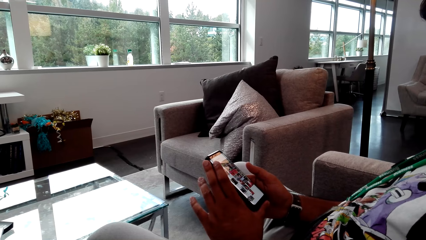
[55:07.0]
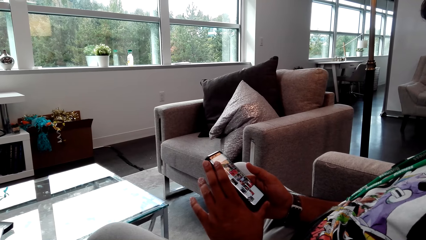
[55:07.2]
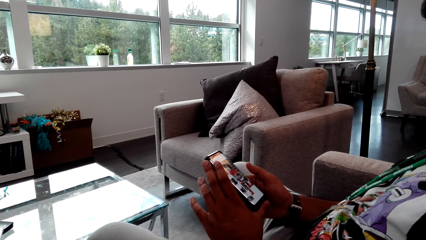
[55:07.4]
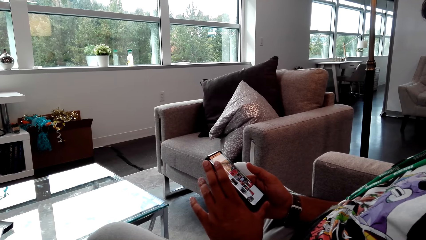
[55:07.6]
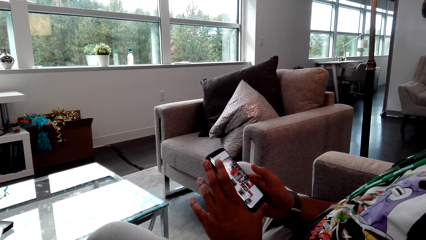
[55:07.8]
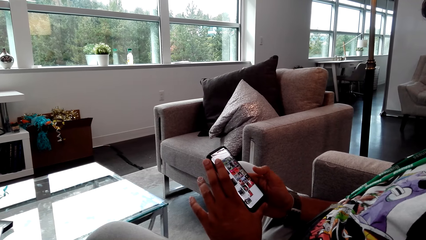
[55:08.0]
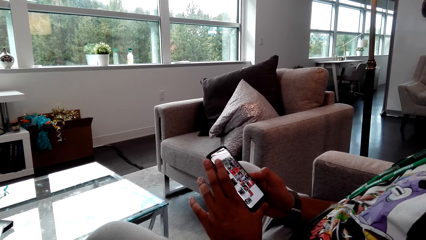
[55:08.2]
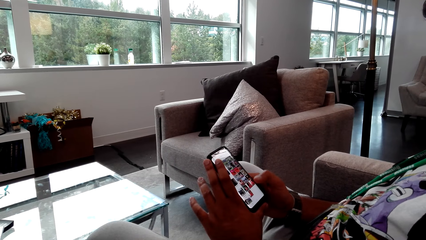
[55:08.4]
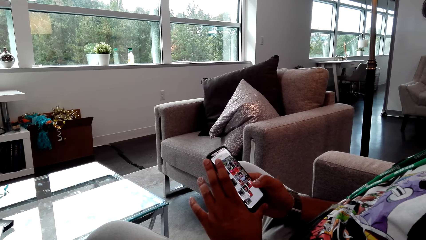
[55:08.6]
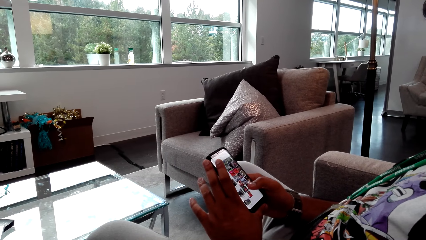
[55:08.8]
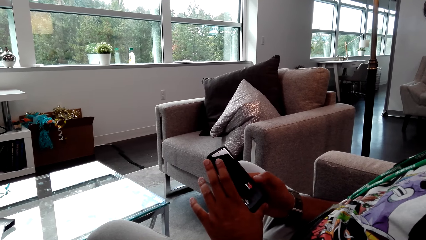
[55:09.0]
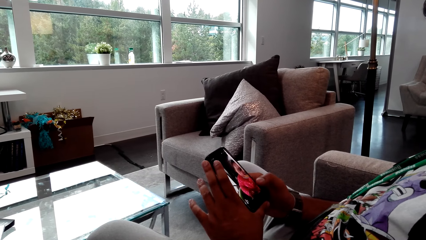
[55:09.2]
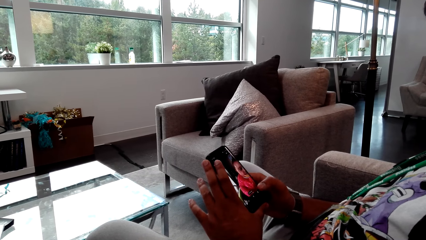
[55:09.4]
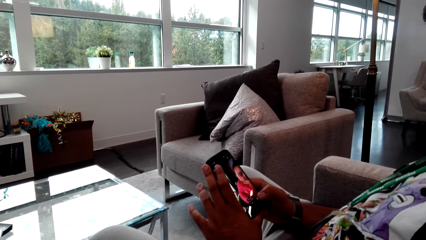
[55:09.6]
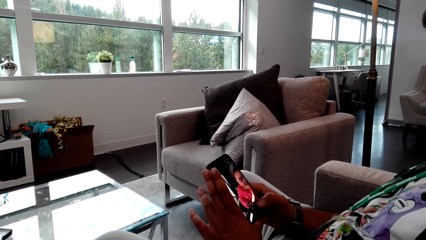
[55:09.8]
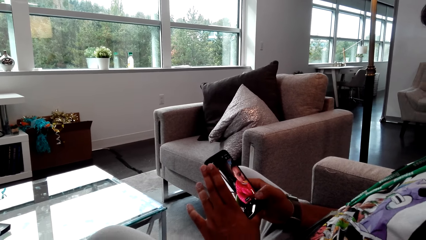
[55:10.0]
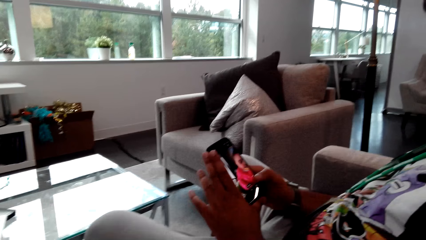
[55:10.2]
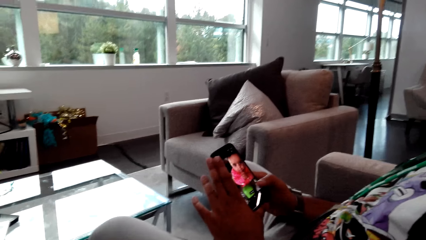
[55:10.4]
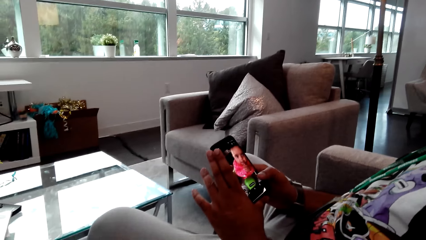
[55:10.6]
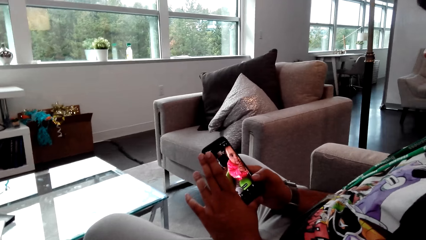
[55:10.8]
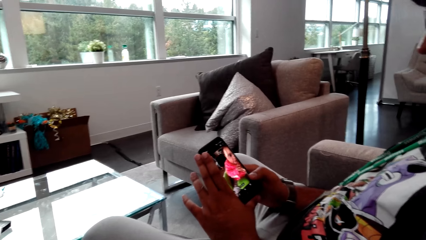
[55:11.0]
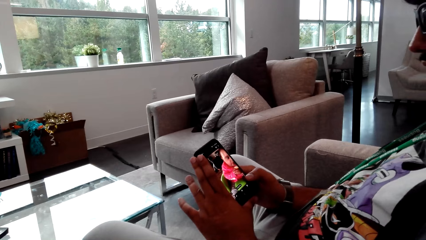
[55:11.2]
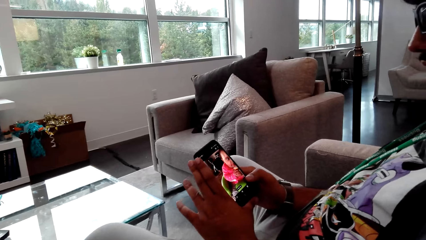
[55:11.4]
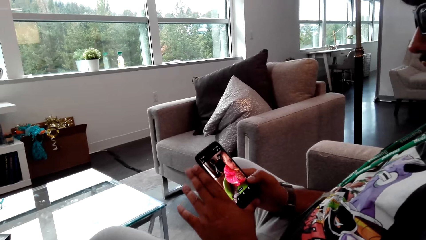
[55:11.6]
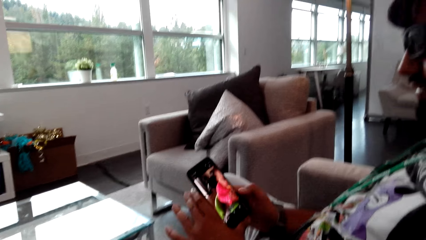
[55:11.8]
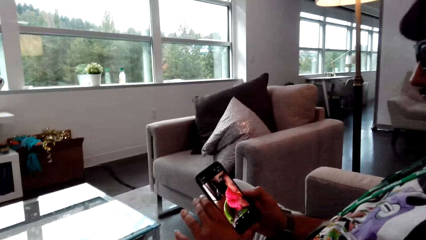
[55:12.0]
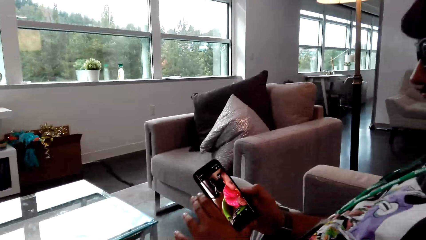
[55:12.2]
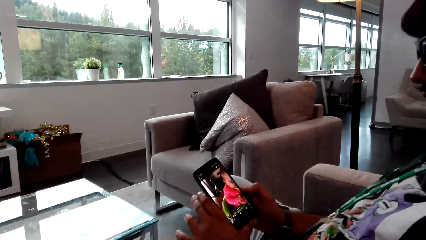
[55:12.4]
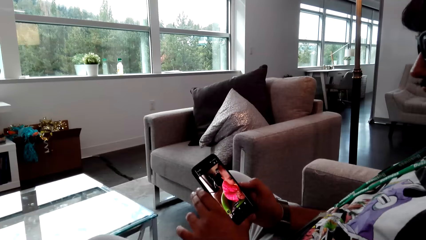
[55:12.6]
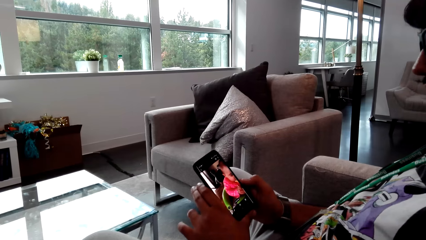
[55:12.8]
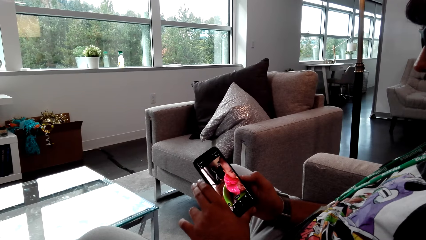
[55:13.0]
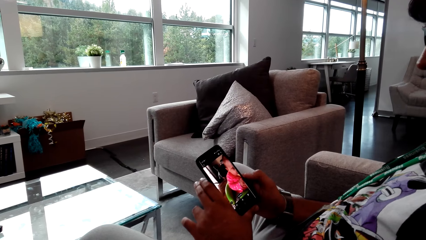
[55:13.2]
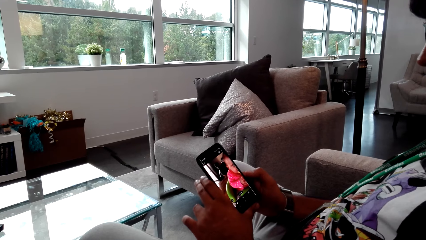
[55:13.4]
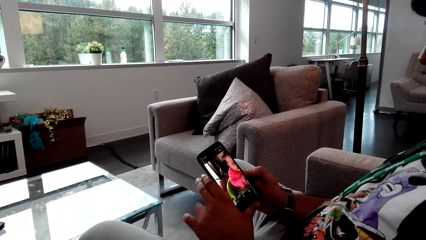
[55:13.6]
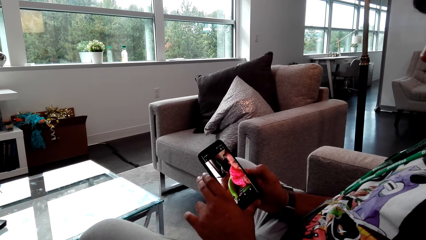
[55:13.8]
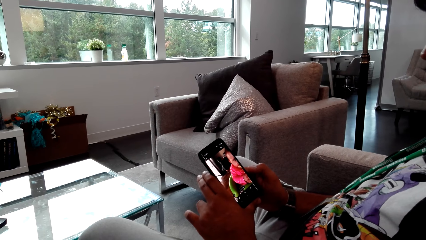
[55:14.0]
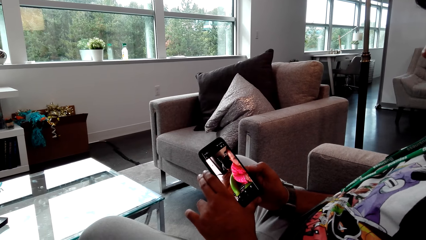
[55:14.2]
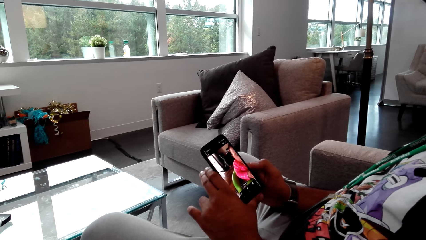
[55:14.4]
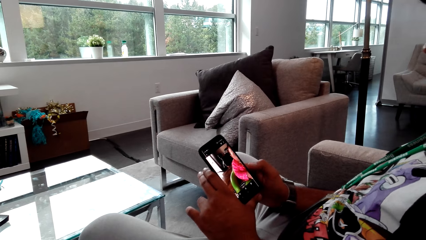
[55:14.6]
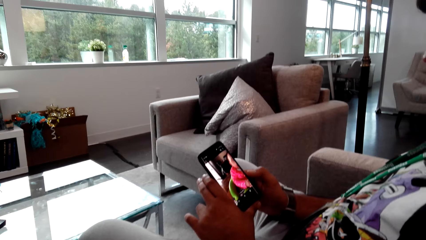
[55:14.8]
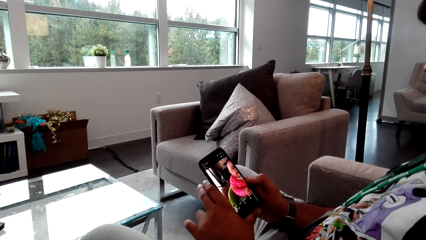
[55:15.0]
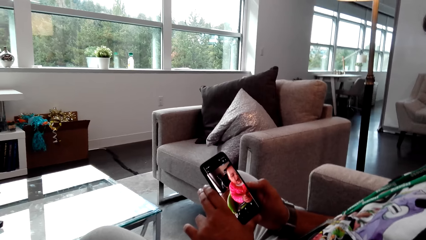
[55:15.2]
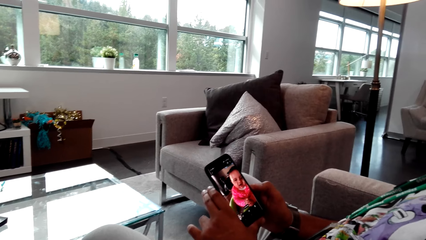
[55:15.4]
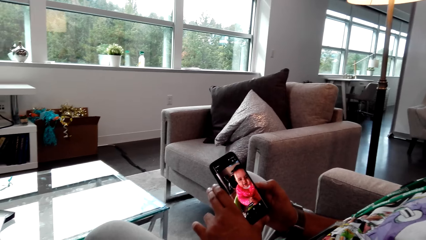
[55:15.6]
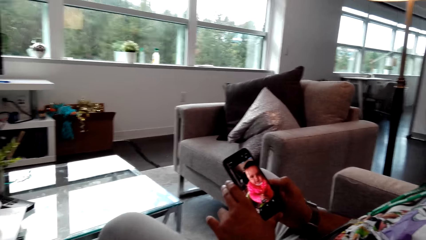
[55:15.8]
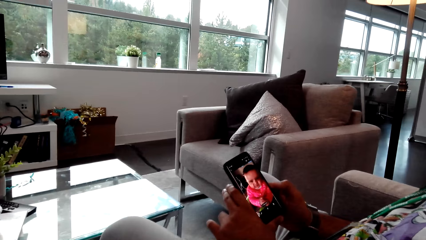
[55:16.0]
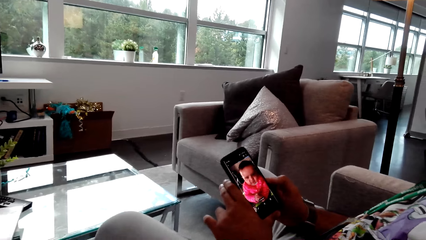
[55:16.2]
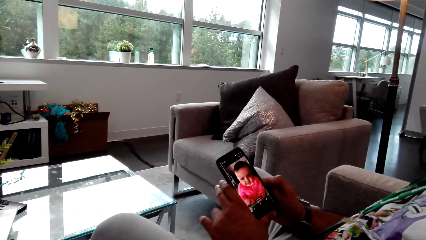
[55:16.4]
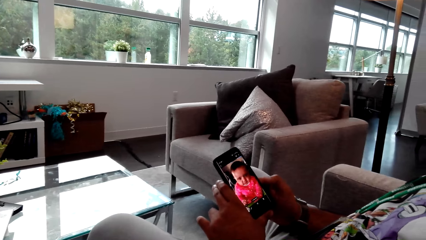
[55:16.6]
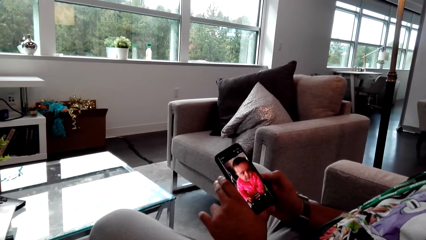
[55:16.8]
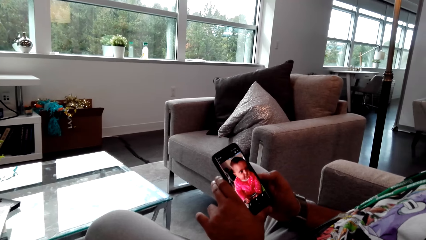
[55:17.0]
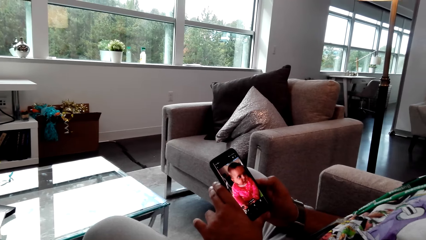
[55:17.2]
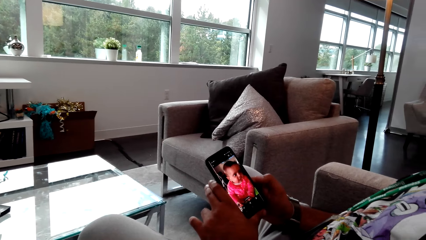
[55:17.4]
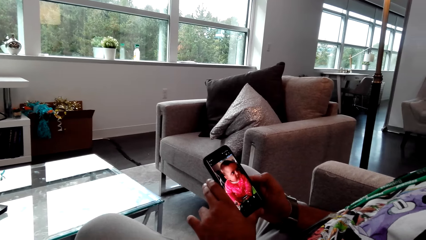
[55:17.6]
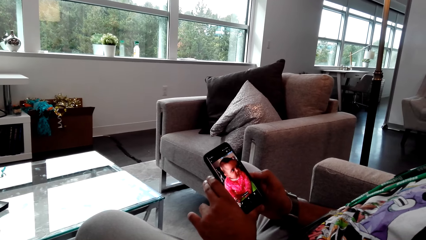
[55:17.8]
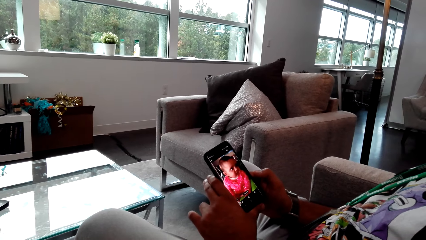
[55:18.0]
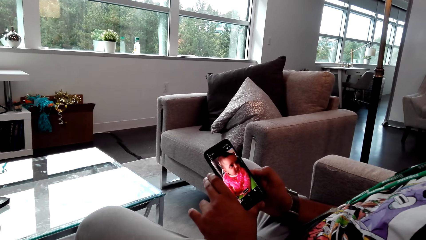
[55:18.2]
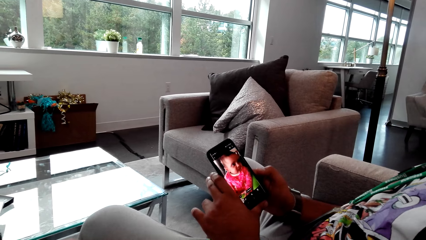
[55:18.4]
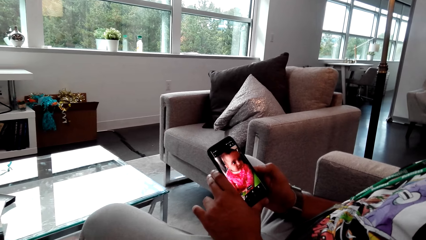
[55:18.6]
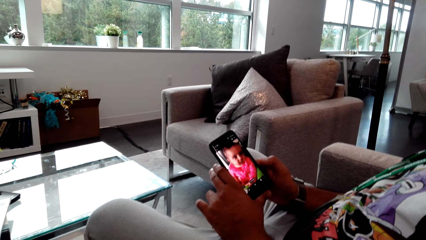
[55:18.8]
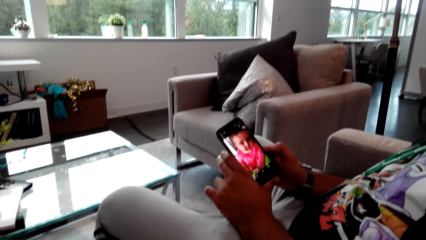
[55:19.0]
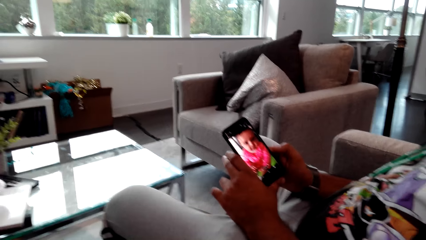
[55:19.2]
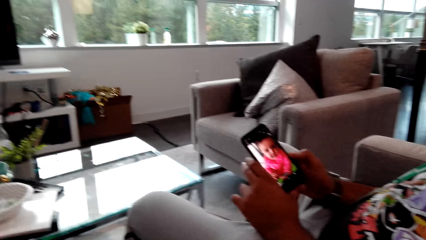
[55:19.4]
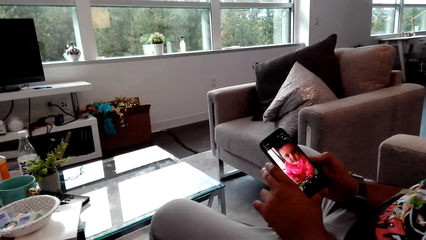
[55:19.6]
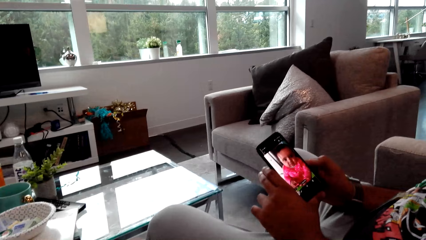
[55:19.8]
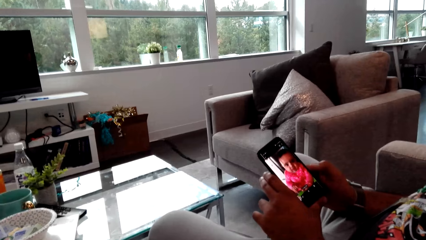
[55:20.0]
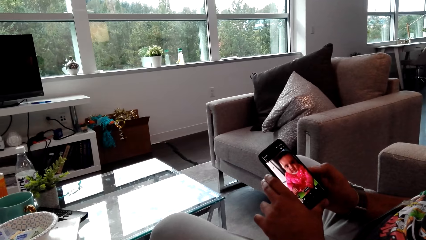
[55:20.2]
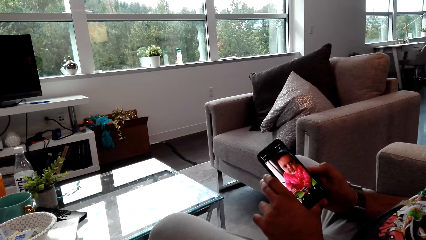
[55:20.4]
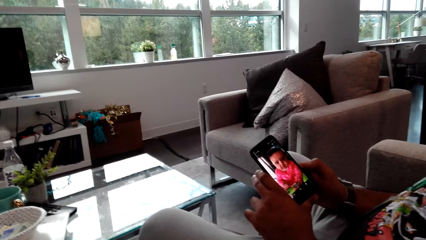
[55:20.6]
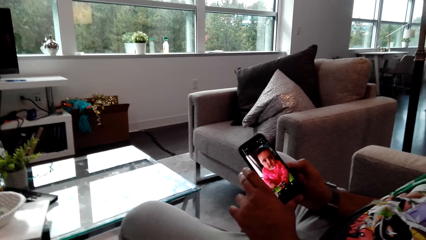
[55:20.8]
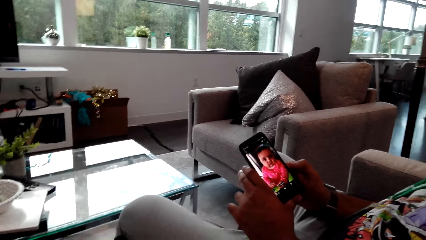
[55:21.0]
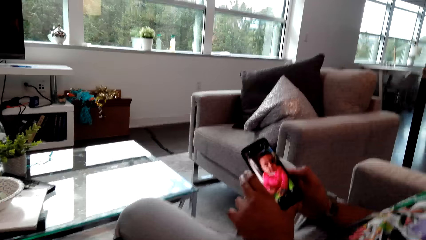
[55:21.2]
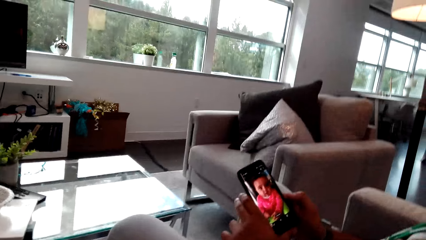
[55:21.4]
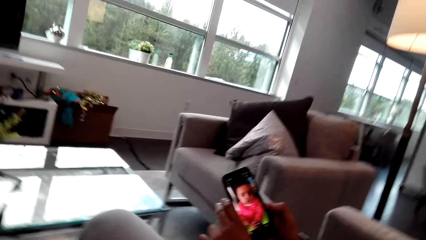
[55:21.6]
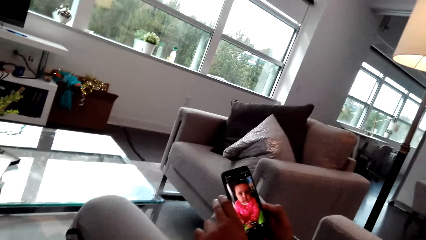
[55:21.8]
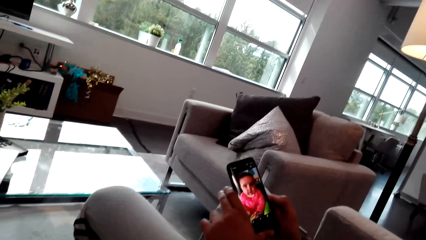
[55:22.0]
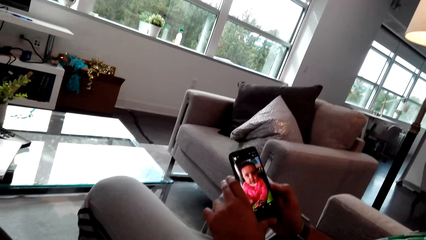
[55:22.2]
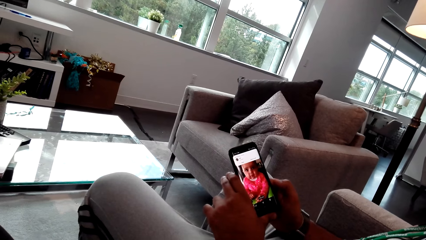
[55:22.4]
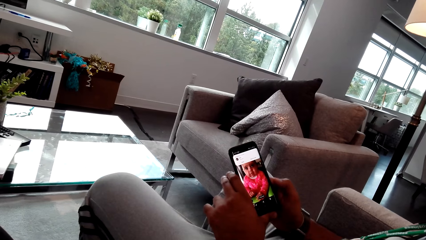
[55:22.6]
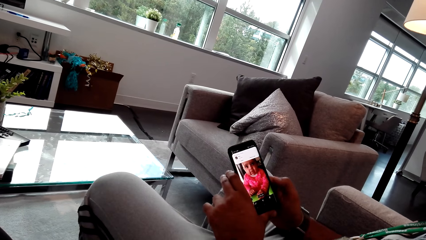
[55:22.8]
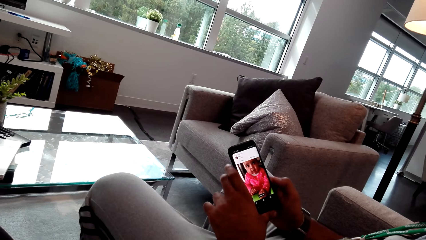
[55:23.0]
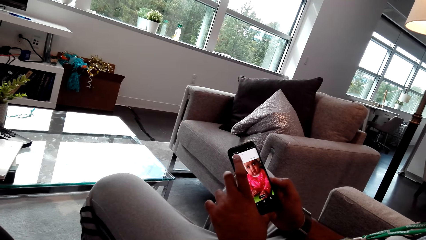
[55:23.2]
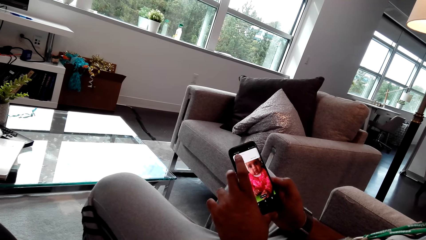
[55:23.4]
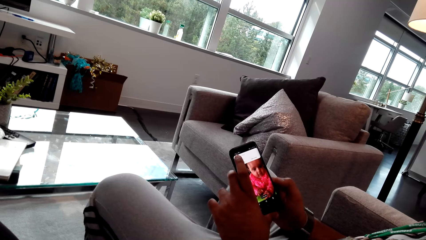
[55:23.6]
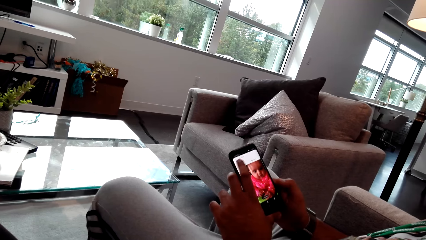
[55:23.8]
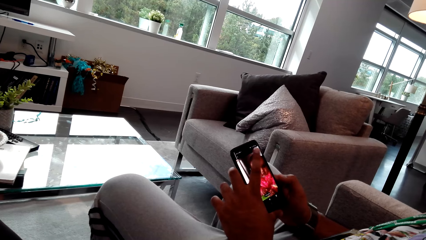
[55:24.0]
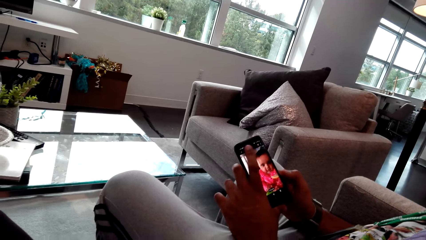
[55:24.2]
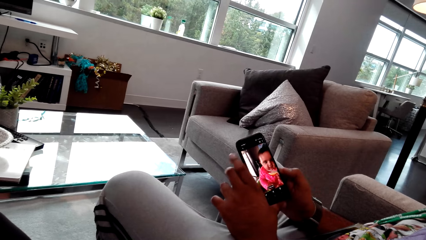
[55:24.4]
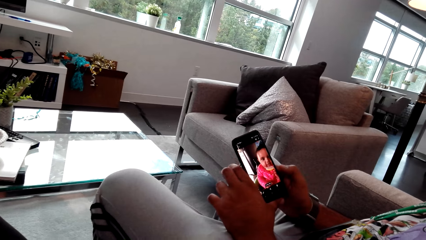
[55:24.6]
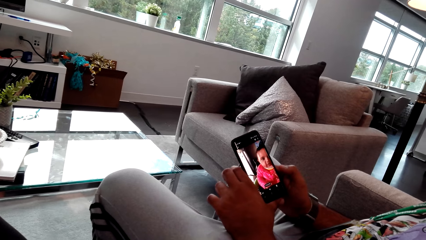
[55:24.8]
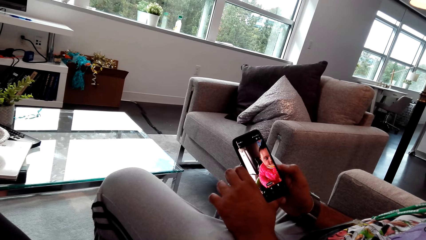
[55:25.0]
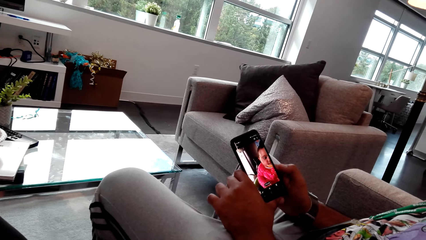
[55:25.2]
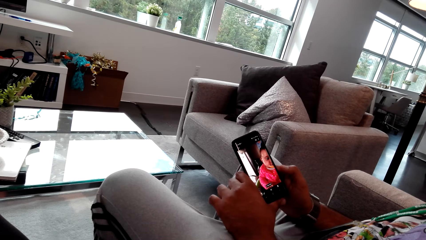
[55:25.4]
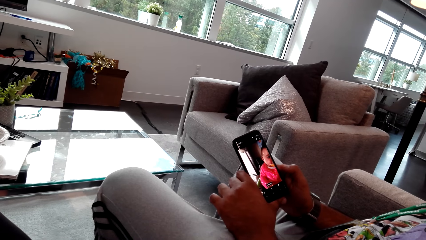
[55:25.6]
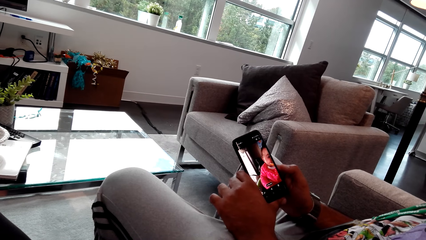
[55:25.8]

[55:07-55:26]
The camera wearer looks around. A person talks to the camera wearer. The person taps the phone with his right hand. The person watches a video of a baby in the phone. The person watches the phone video with the camera wearer. The person taps the phone with his right hand.
